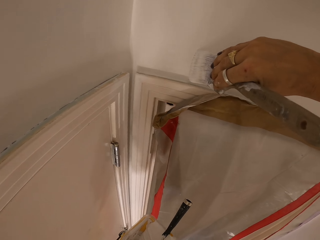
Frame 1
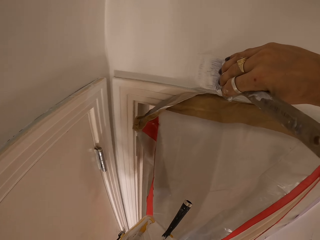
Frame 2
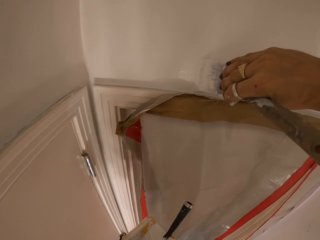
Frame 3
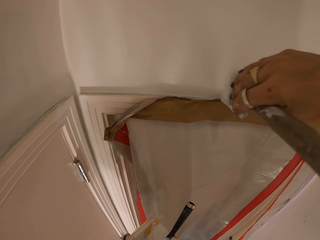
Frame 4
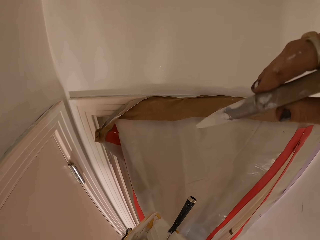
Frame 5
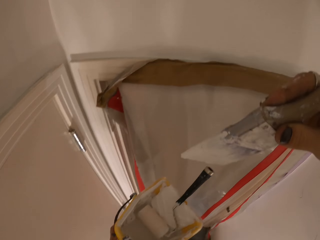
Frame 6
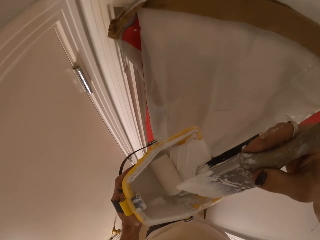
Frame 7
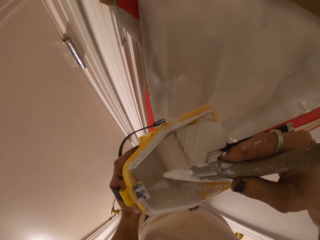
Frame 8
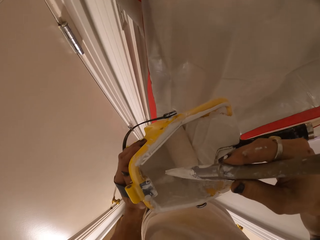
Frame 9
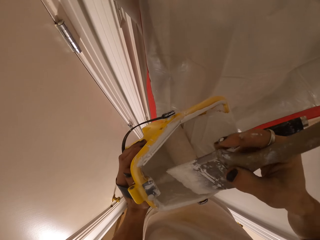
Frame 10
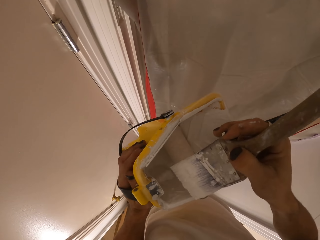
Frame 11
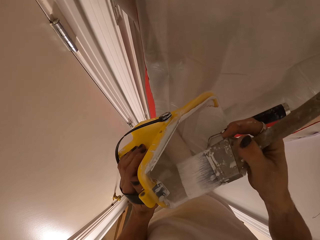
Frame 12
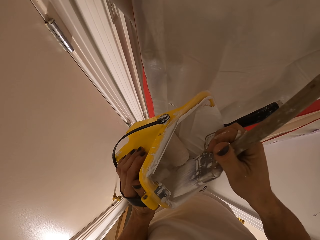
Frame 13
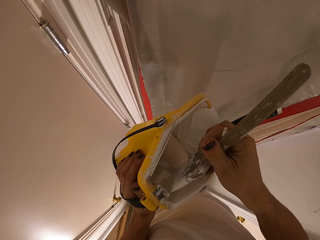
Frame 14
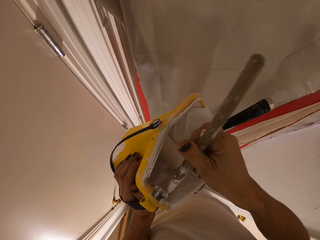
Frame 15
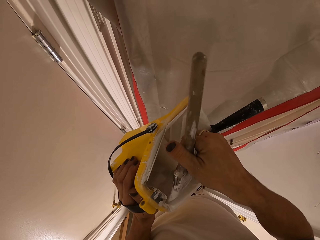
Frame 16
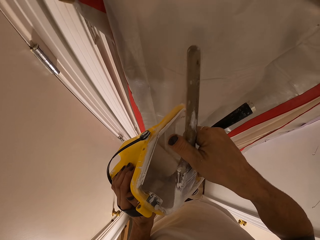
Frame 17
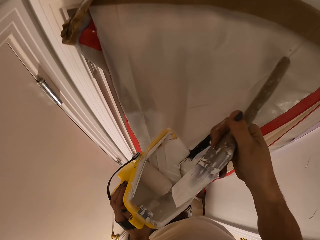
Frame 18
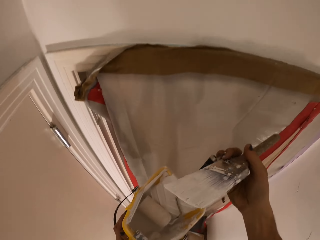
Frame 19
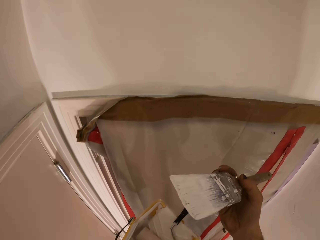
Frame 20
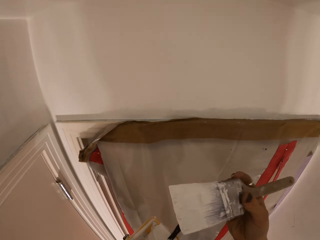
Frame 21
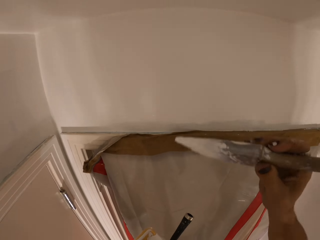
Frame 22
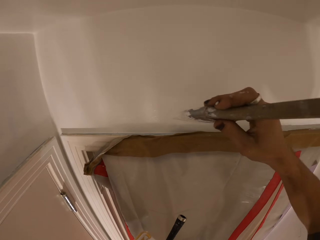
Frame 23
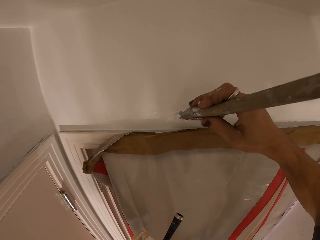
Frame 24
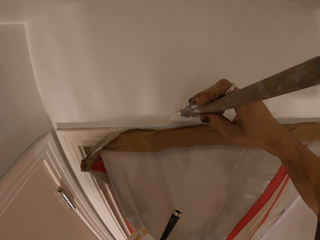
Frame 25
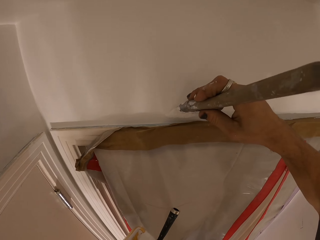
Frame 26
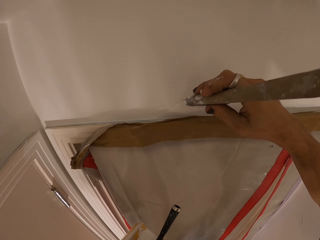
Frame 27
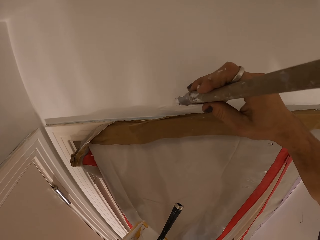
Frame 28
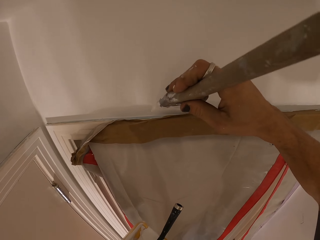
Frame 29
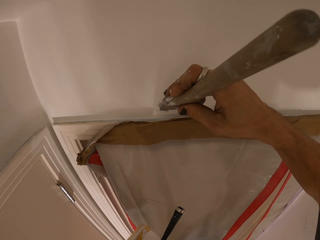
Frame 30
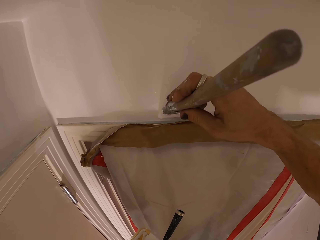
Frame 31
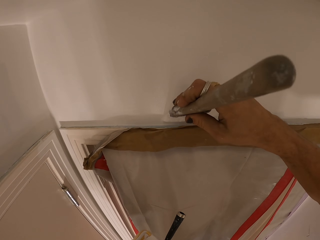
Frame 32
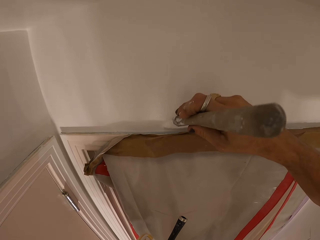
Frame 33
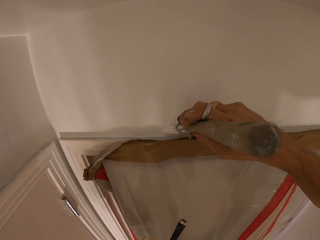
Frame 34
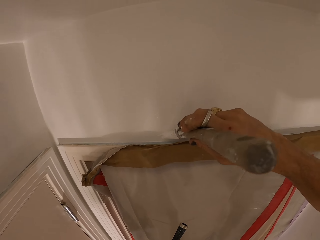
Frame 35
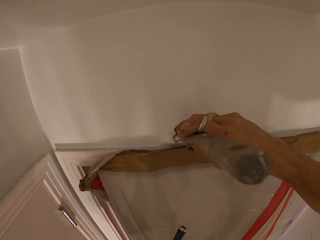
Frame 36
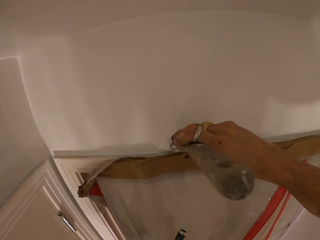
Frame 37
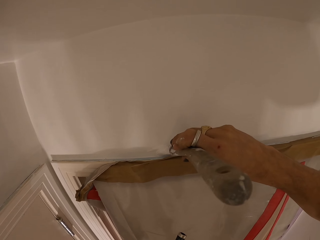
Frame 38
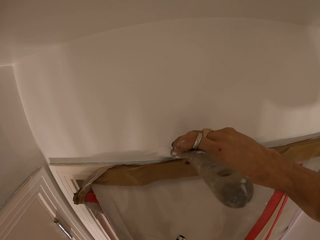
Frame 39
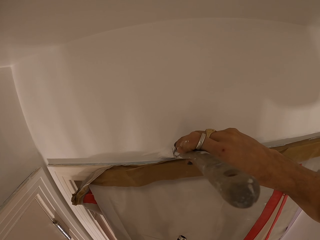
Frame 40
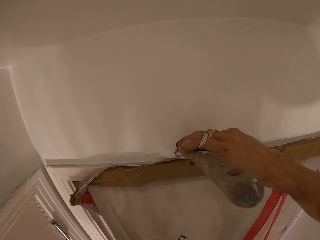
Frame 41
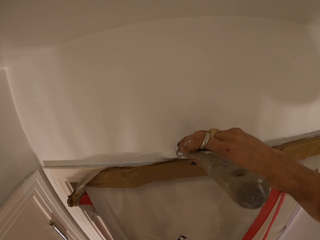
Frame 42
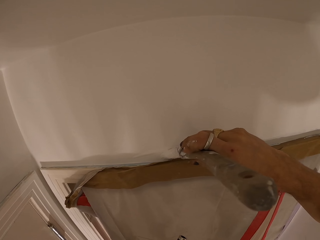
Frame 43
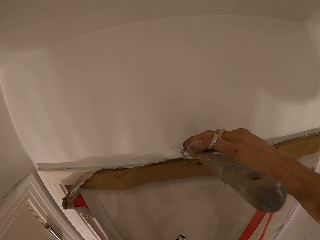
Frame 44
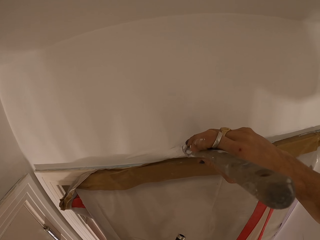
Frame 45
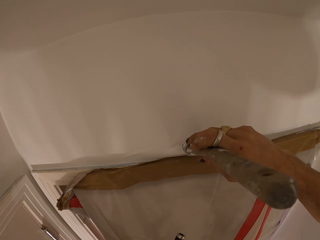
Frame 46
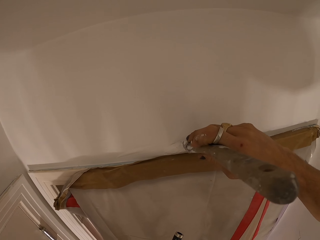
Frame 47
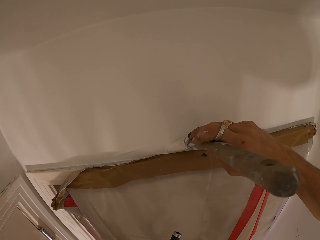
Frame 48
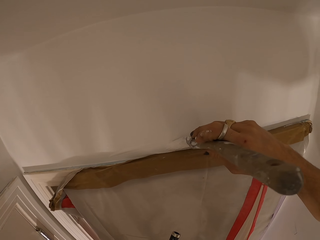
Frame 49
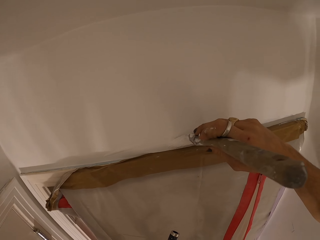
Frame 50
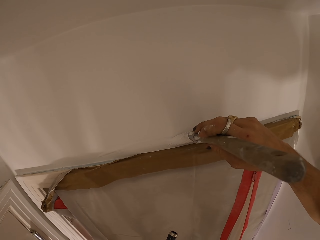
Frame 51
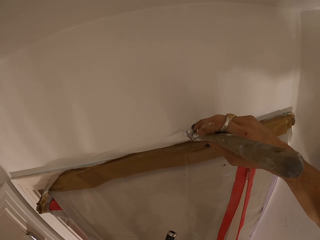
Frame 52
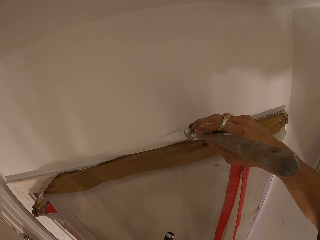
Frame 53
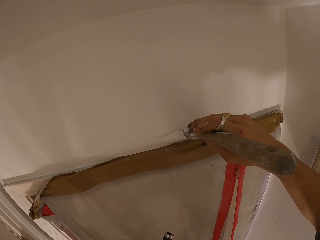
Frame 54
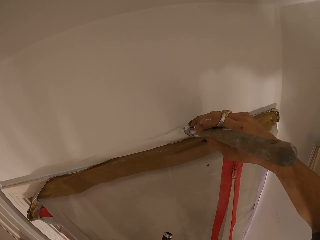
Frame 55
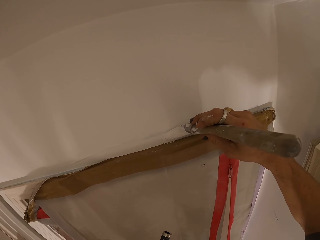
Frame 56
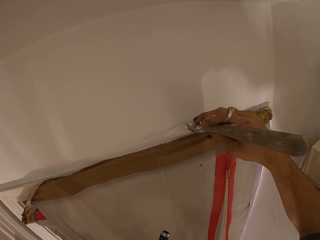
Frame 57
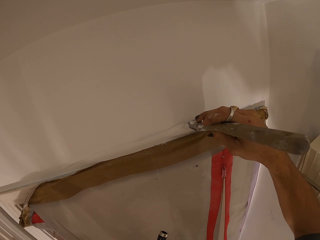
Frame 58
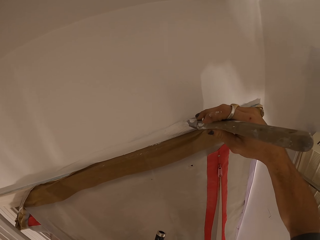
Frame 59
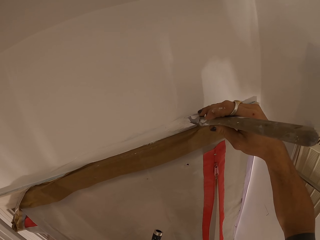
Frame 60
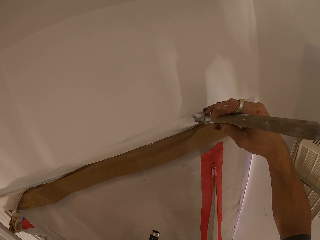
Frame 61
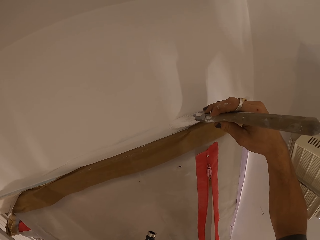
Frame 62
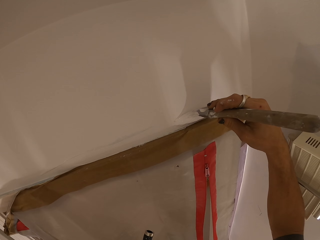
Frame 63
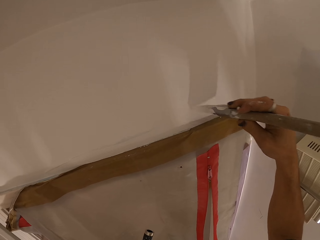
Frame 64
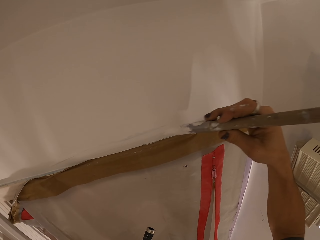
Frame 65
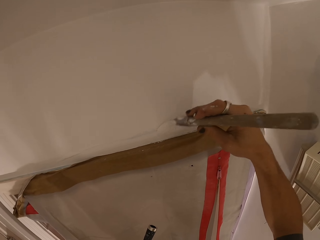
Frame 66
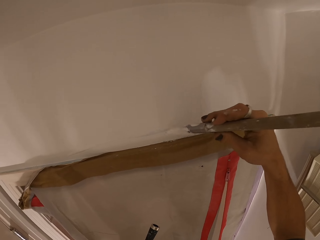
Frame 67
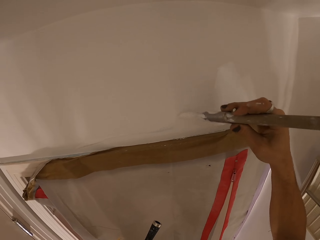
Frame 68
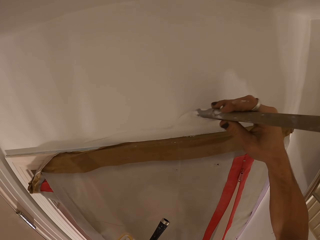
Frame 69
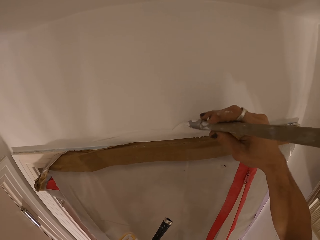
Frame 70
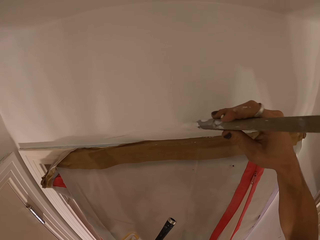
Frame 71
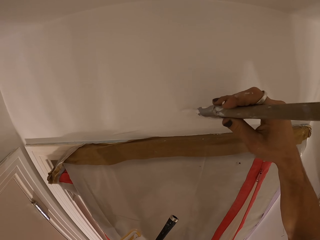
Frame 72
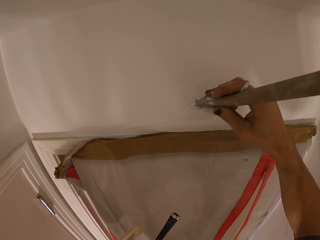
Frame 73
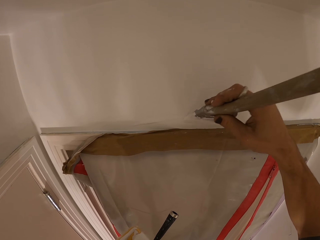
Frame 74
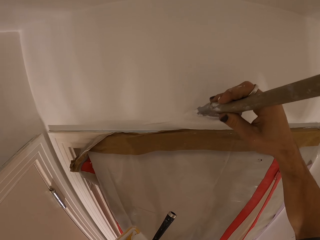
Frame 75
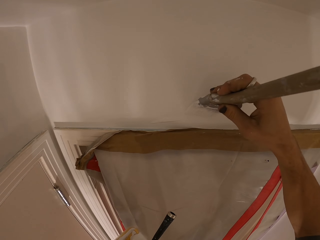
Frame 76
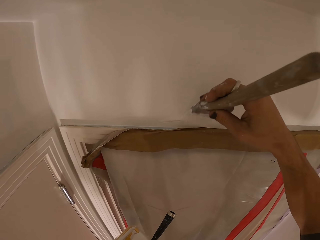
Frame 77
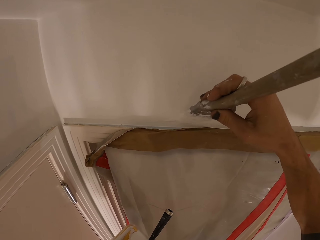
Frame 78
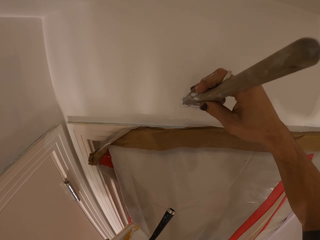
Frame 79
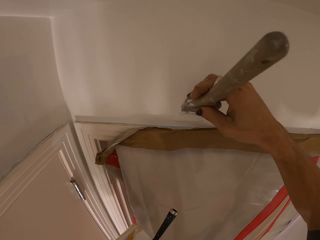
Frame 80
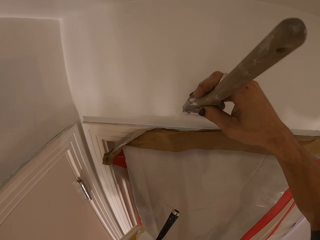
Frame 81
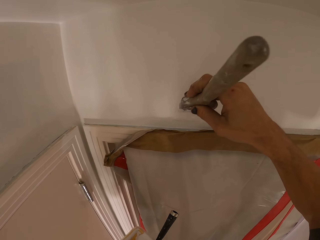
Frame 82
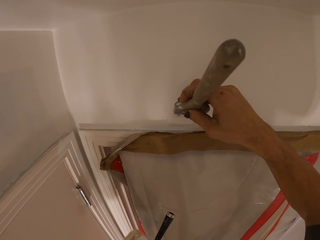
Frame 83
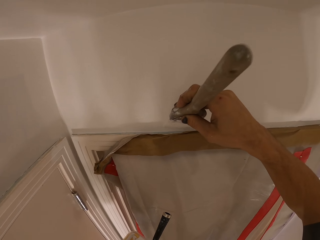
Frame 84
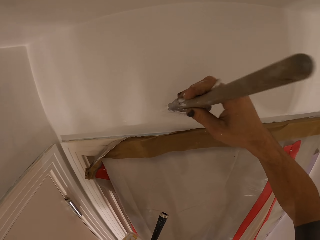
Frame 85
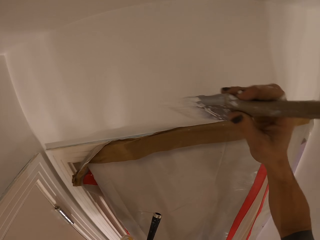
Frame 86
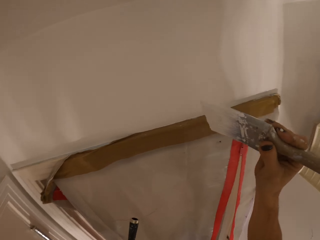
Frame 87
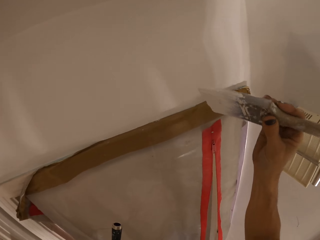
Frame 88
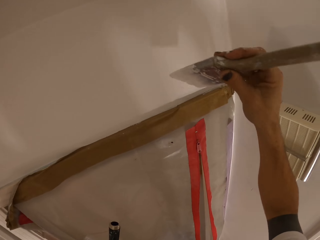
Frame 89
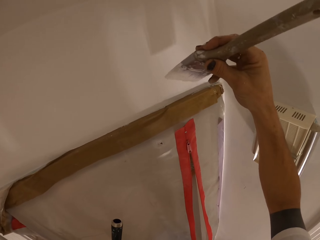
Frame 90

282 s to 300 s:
The camera wearer dips the brush in the paint. They dip the brush in the paint again. They paint the wall by brush. They paint the wall.

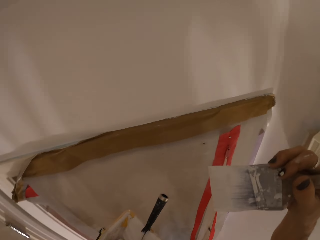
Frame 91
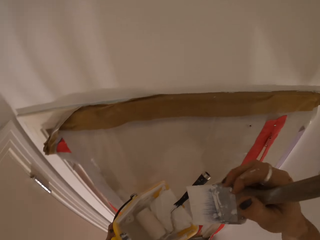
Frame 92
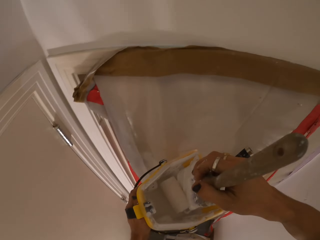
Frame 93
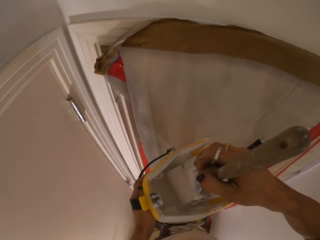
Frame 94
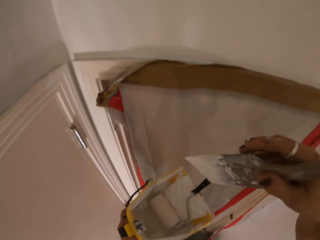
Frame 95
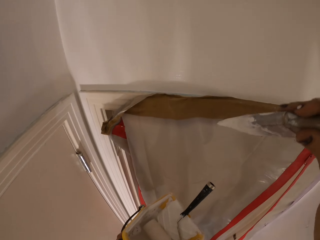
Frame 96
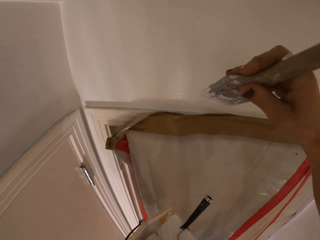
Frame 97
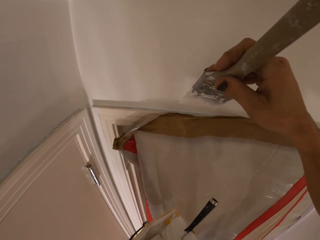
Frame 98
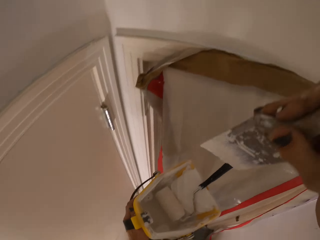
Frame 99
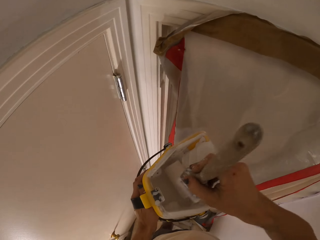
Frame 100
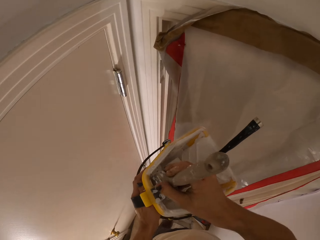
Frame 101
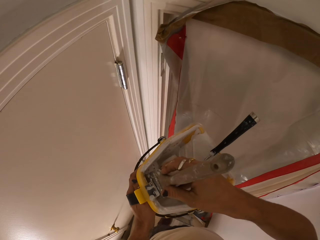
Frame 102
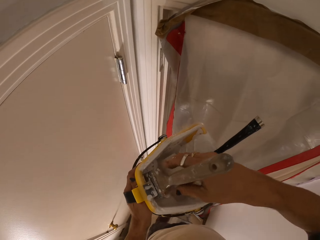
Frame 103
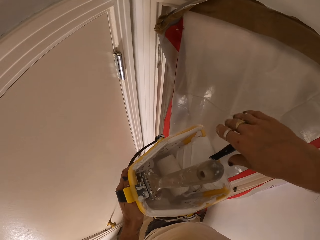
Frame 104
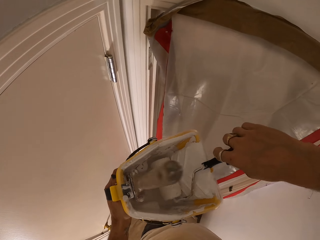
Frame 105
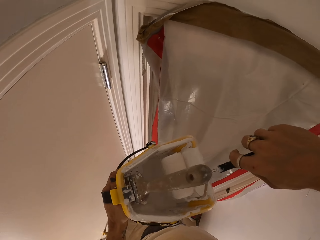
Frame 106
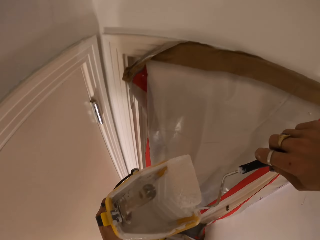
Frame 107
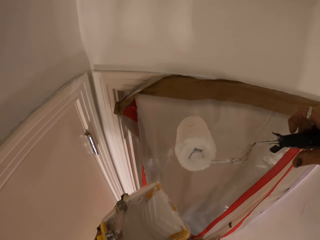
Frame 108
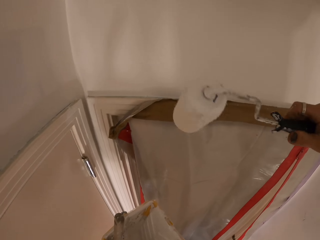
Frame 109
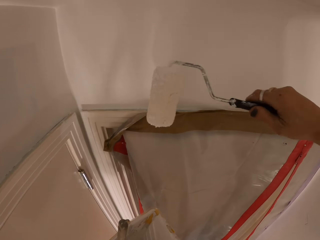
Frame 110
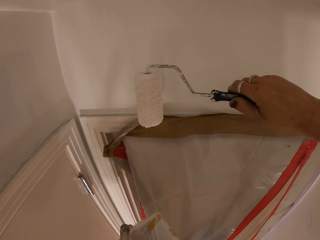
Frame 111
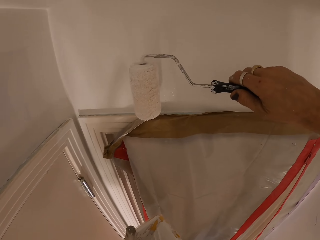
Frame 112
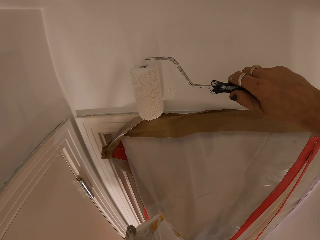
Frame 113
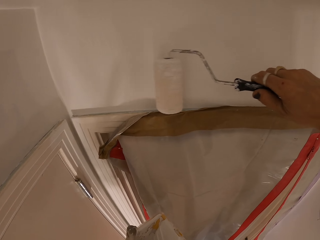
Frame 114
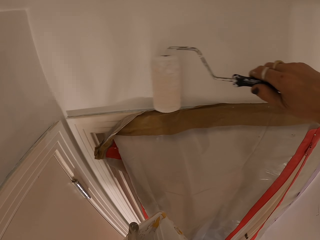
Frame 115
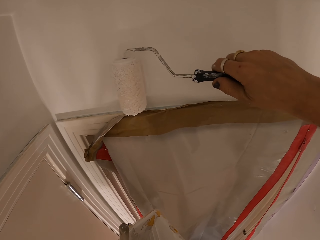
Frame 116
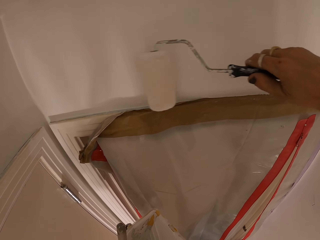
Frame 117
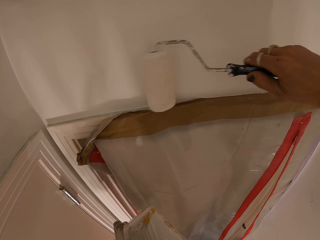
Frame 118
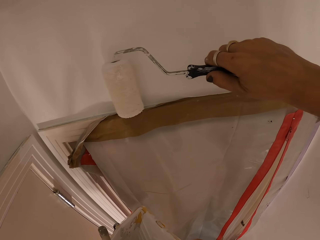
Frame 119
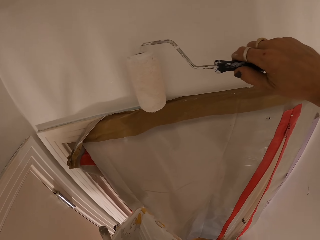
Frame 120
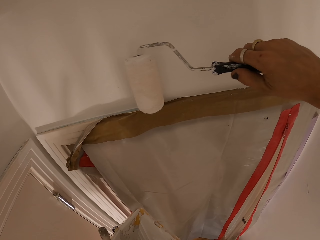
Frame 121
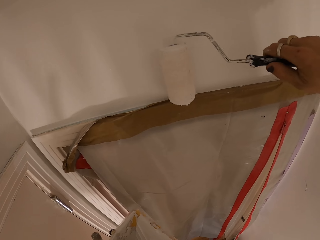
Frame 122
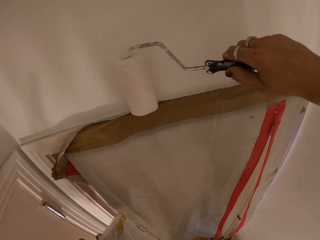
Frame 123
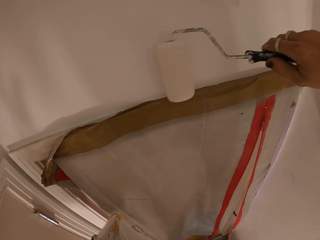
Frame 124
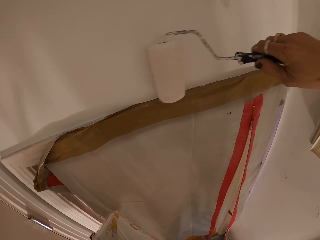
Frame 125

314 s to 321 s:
The camera wearer dips the brush in the paint. They pick up a roll paint brush. They paint a wall and dip the brush in the paint.
